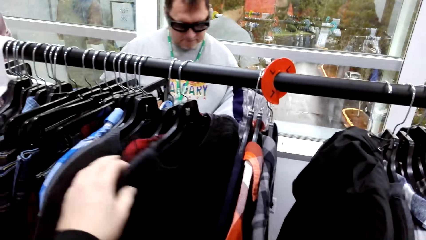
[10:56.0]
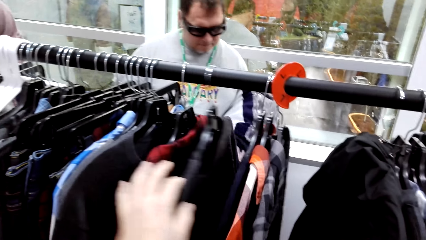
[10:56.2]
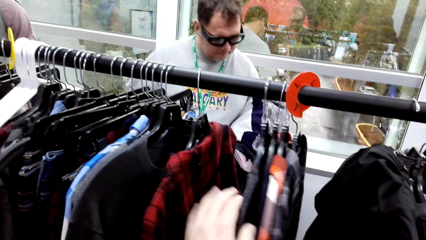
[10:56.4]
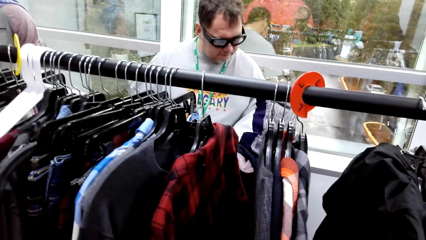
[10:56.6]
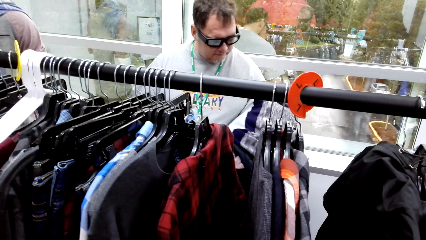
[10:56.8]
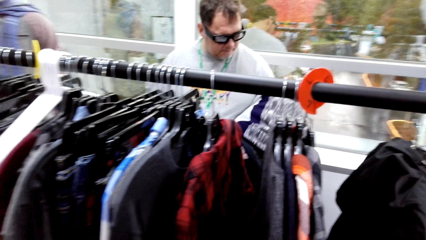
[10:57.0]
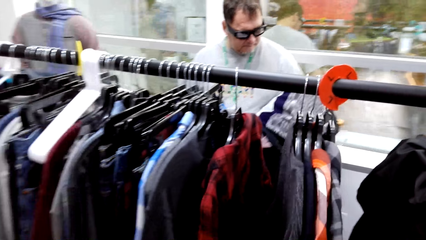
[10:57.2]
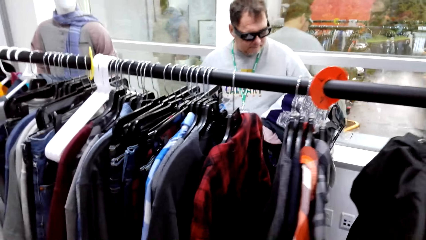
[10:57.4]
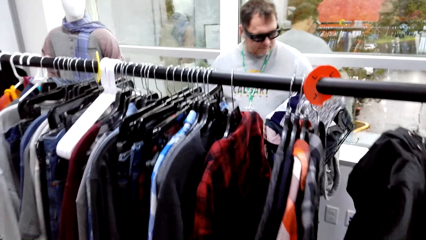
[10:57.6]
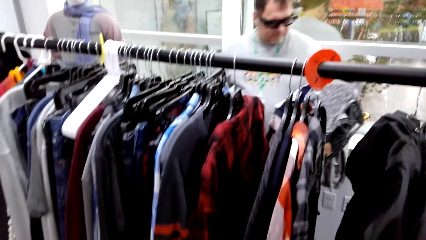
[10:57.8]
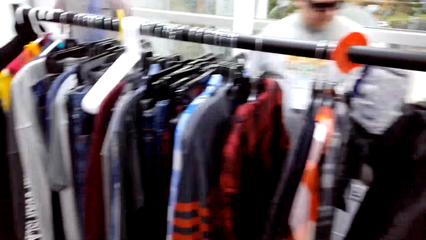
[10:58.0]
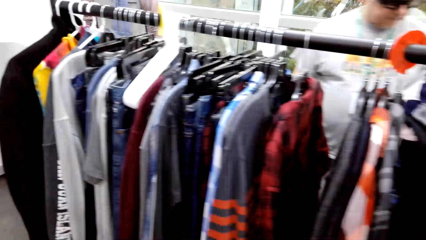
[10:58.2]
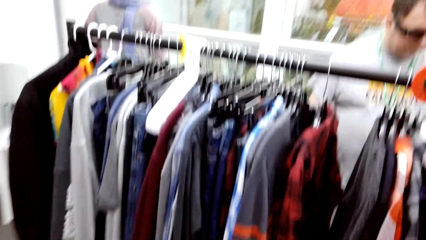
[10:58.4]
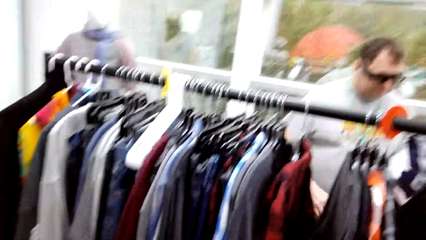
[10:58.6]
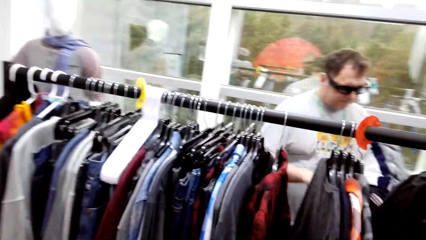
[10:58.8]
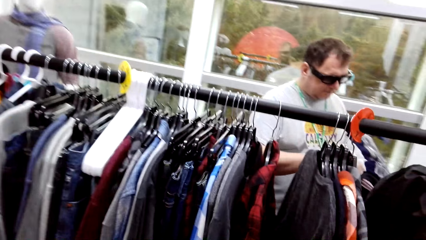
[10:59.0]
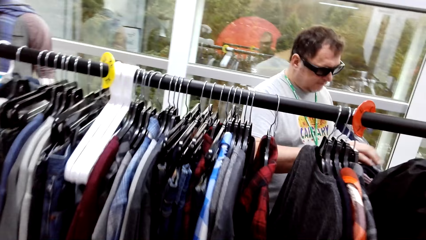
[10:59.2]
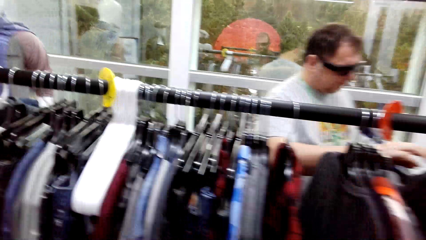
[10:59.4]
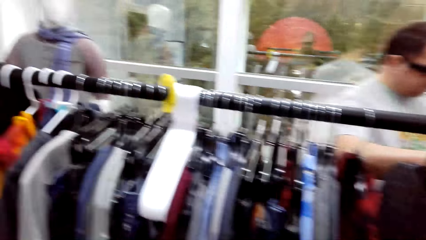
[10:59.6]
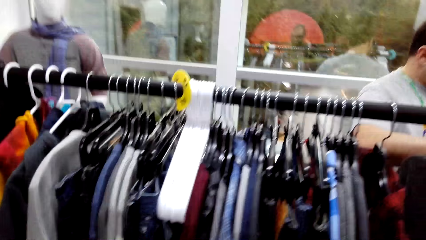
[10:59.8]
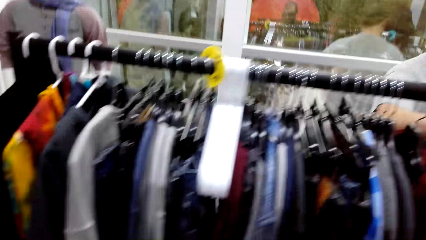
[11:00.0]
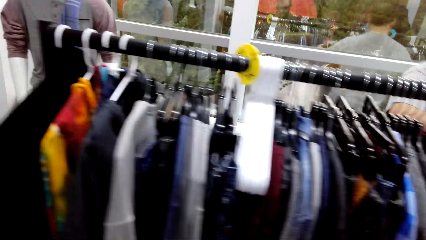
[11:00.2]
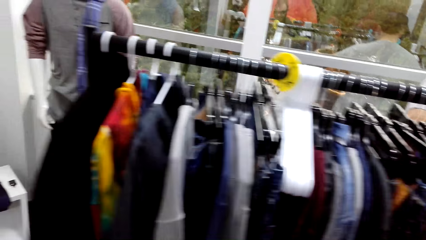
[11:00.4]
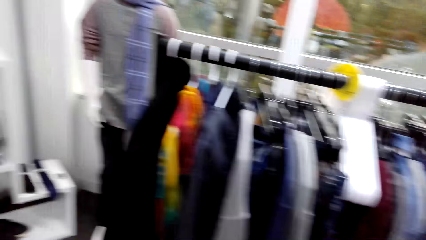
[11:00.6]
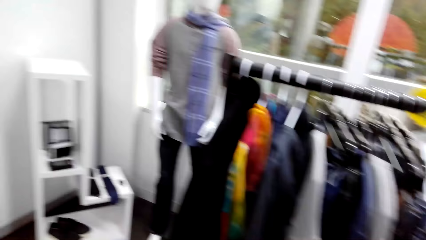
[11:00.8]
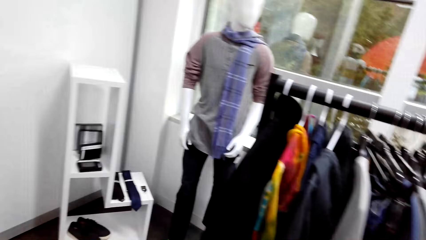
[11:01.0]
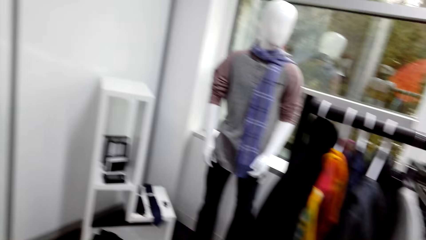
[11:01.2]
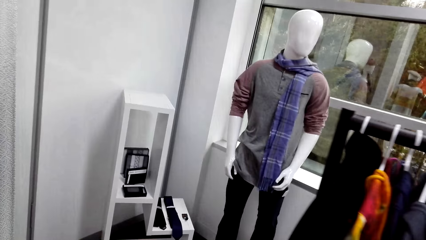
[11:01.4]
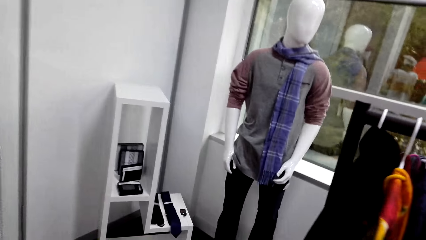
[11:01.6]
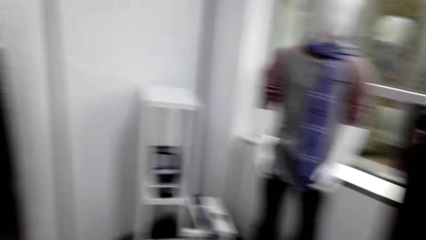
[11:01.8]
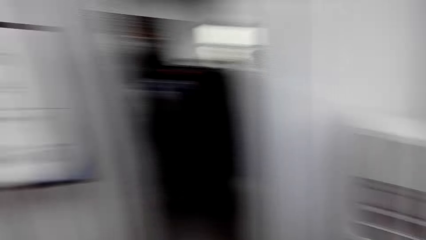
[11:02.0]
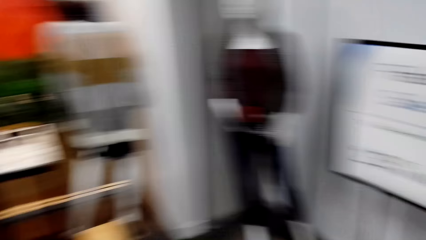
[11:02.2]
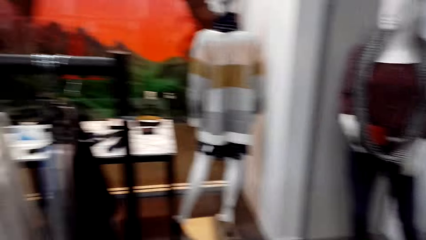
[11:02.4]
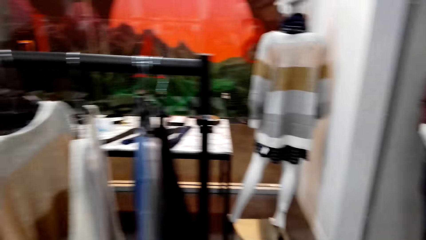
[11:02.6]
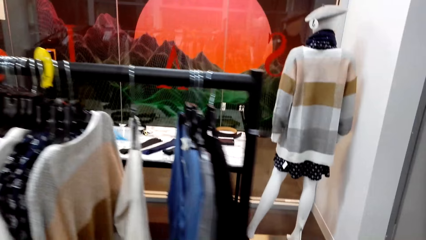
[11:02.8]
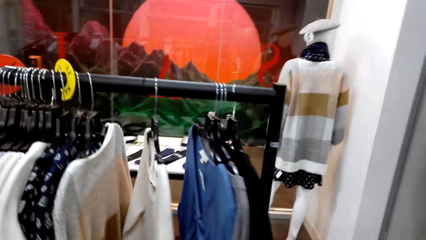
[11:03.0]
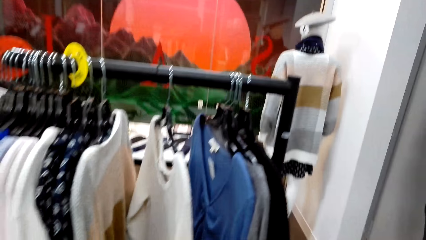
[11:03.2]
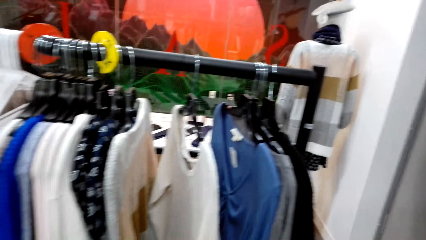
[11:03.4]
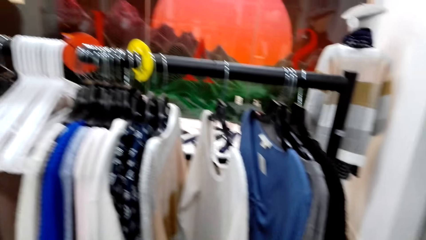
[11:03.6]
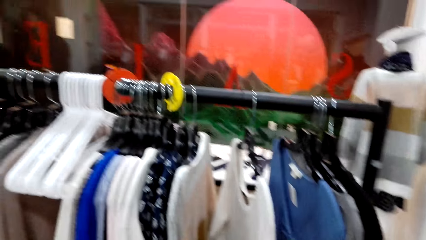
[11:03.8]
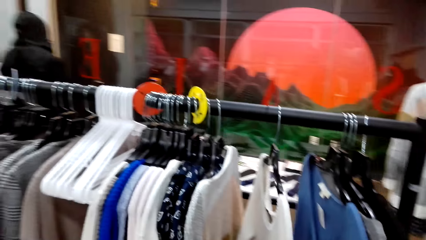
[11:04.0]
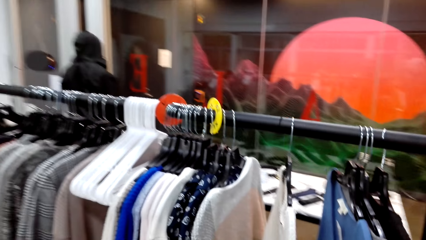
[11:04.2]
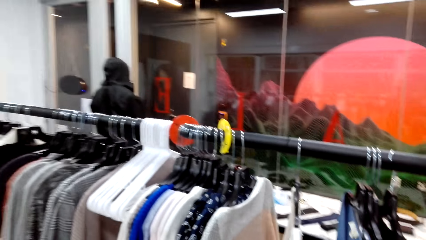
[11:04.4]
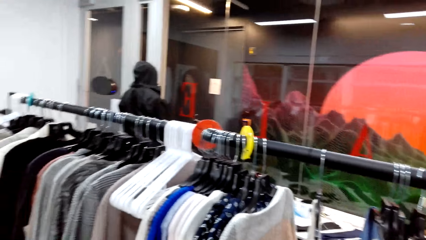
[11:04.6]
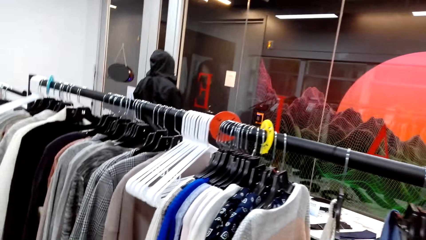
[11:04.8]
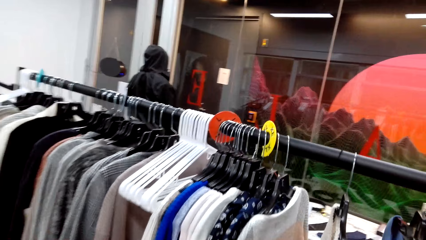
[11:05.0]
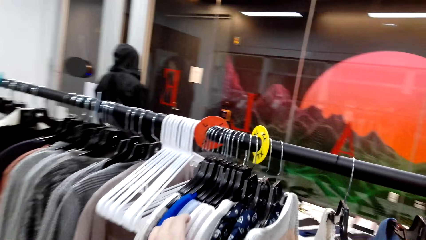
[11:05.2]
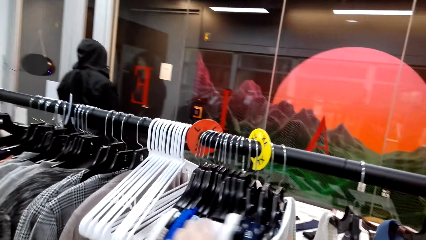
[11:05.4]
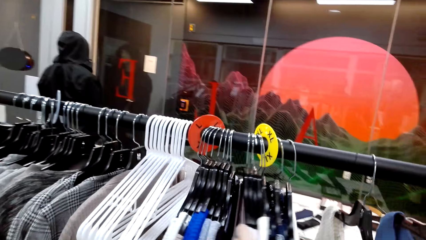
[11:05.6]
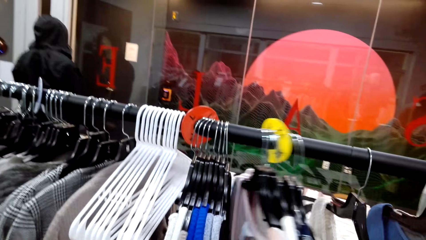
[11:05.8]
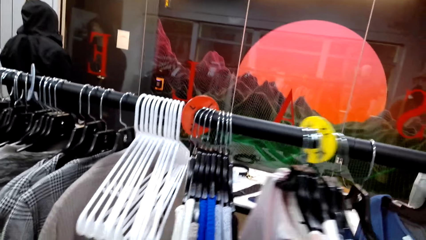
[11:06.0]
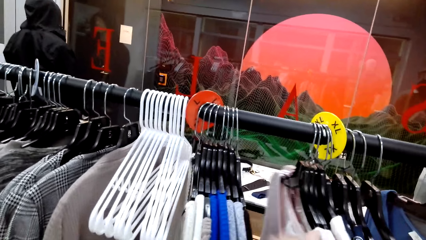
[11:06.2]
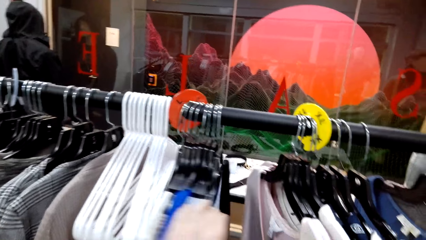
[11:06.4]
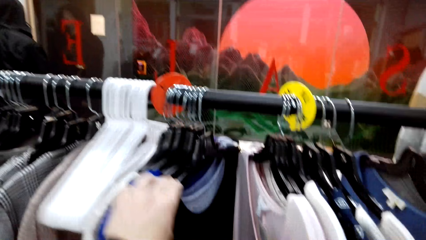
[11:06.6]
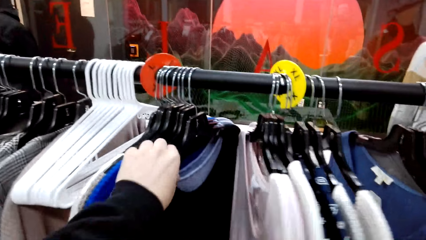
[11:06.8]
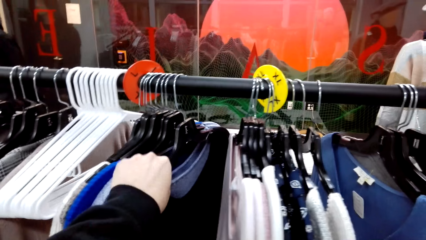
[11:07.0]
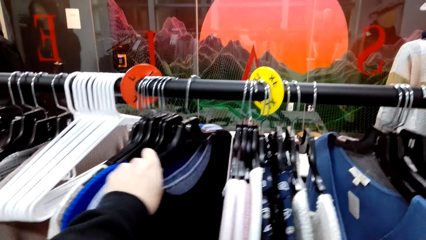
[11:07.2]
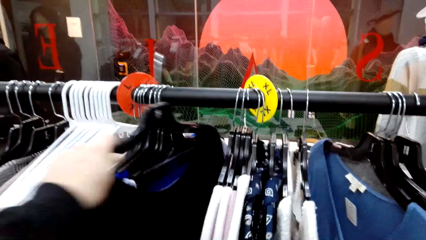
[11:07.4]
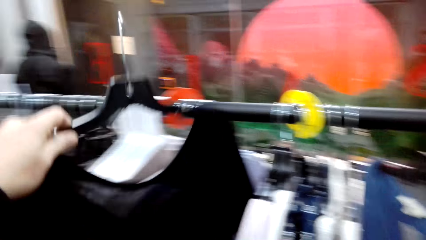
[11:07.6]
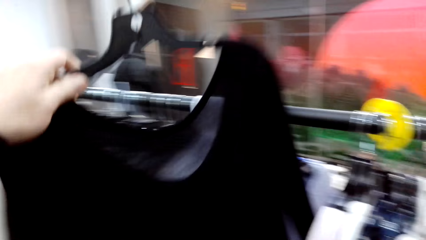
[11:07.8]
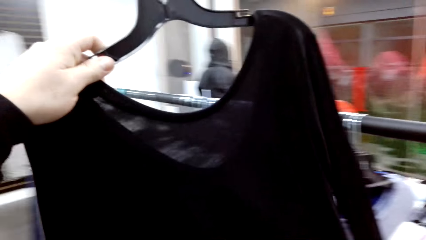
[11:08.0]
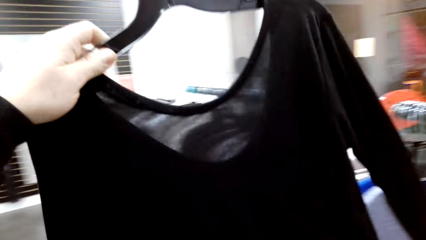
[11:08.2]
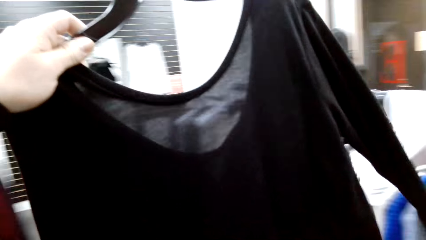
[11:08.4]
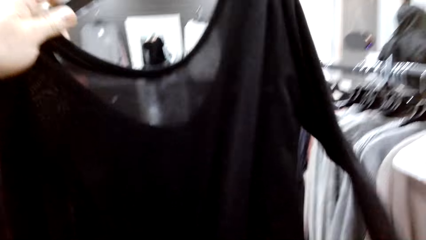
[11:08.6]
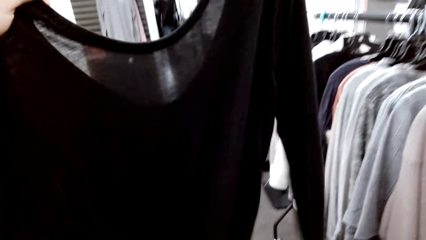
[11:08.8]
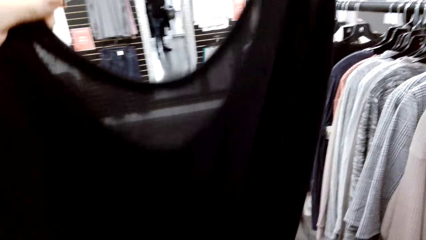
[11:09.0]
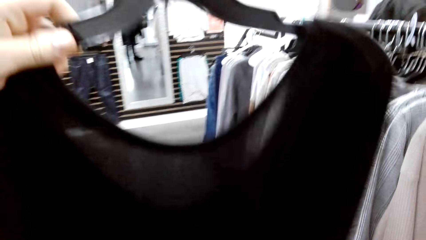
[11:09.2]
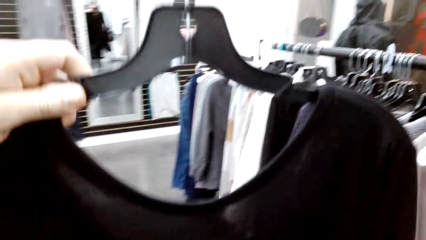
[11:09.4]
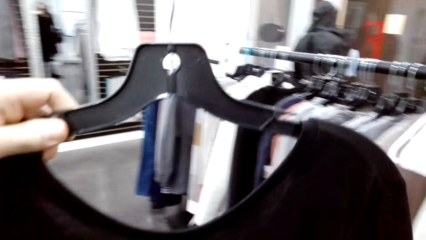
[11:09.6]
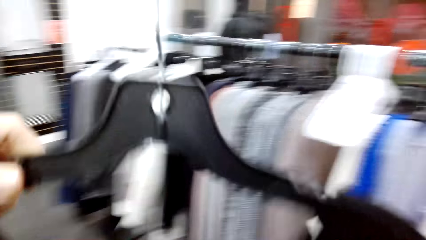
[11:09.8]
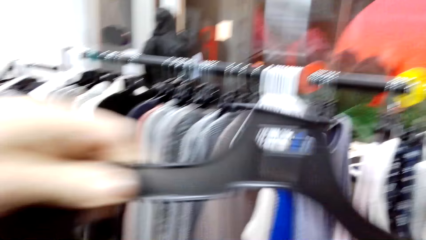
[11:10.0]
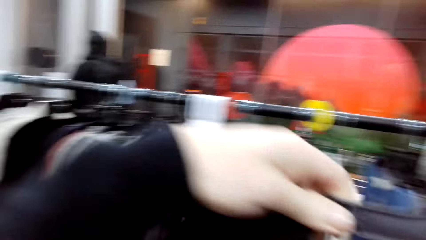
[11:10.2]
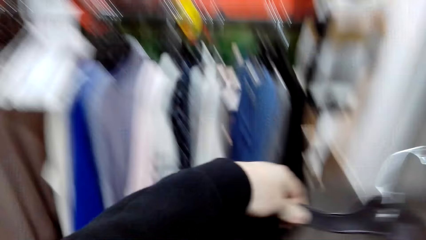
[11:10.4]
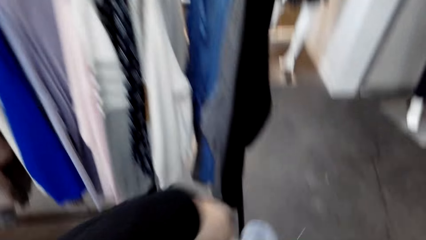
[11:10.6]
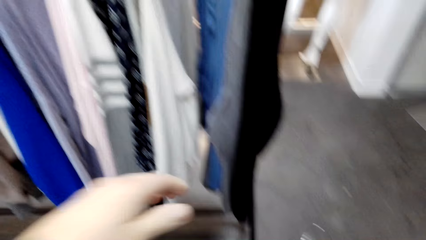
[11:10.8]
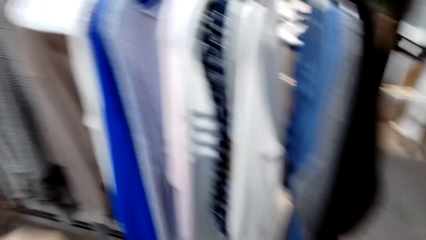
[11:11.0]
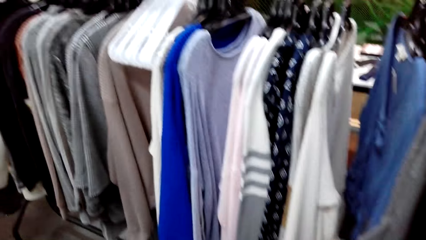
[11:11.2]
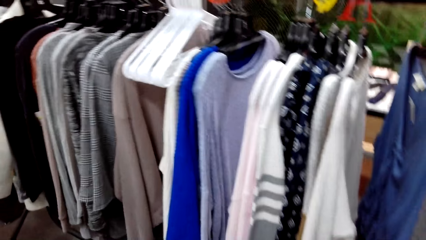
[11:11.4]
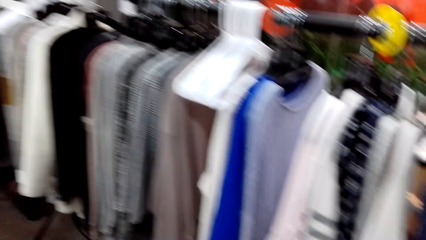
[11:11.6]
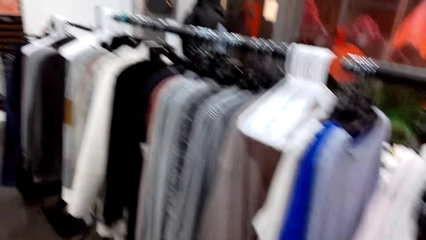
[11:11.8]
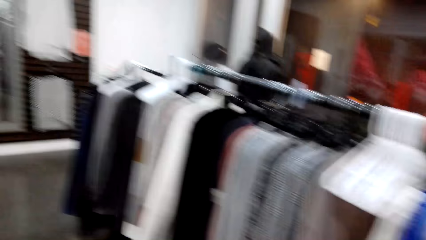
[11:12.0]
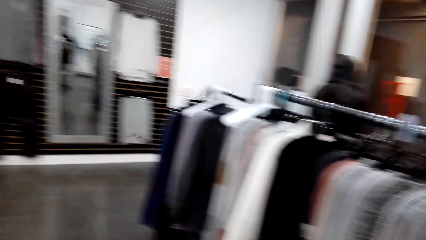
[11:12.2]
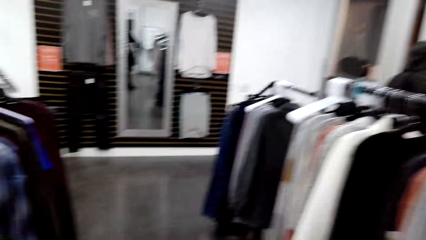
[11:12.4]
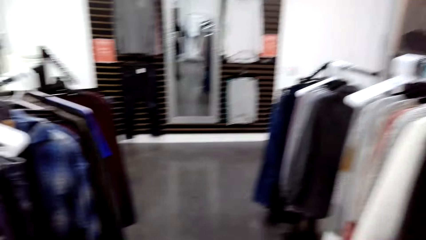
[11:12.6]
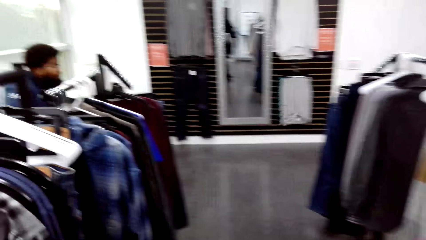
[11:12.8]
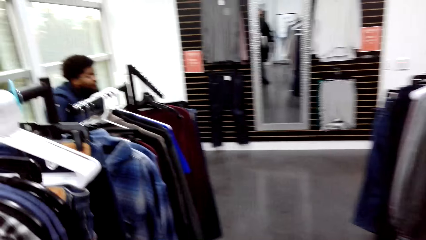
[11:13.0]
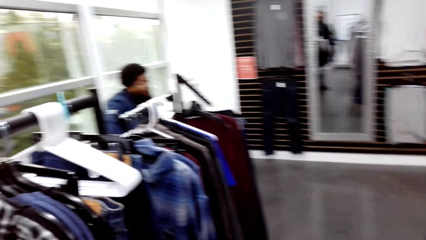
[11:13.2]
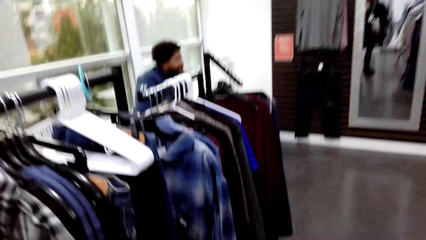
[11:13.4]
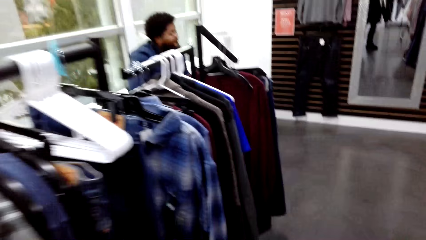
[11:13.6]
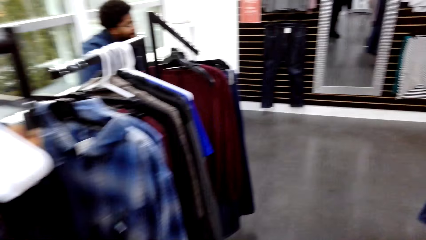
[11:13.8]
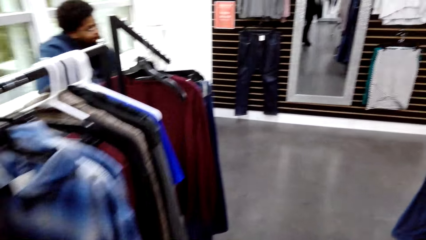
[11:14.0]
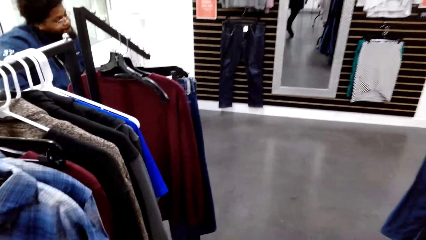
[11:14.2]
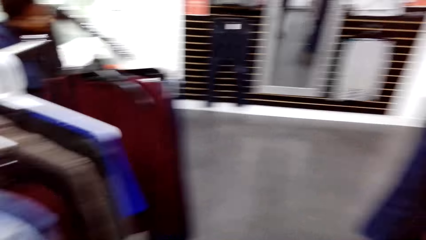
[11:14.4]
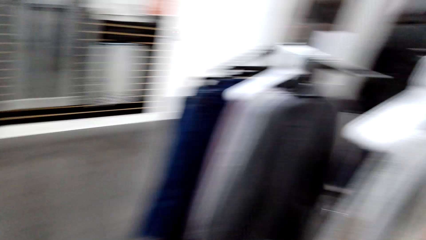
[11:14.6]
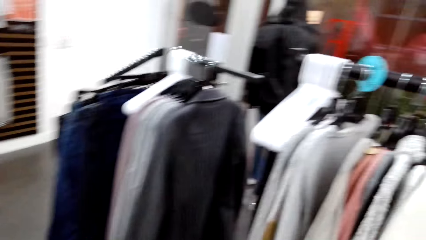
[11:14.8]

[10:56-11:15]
The camera wearer walks along racks. A man walks around the boutique. The camera wearer looks around. They shift cloths on a rack line and sort cloths. They pick up a blouse from the rack. They raise a cloth. They carry the blouse along the rack. They drop a cloth.
